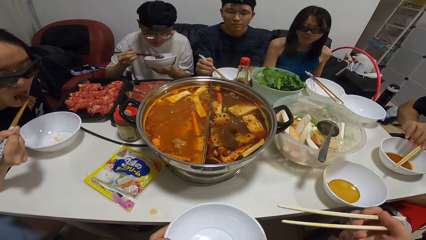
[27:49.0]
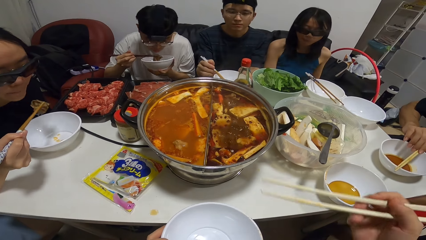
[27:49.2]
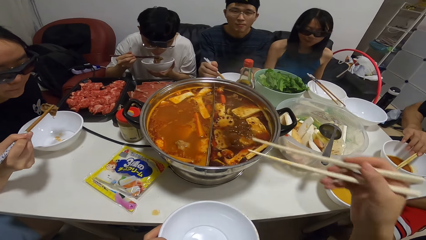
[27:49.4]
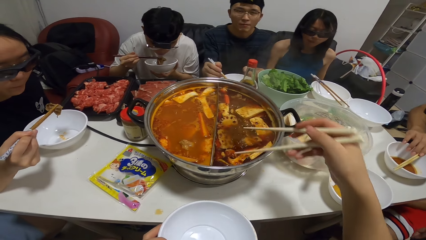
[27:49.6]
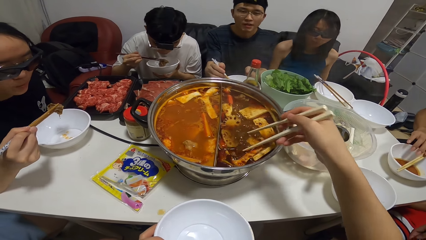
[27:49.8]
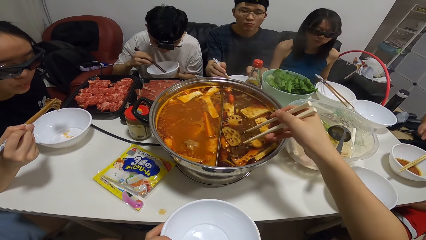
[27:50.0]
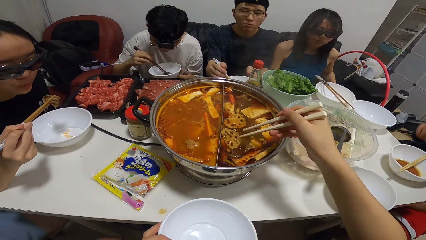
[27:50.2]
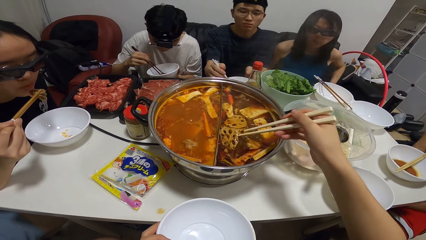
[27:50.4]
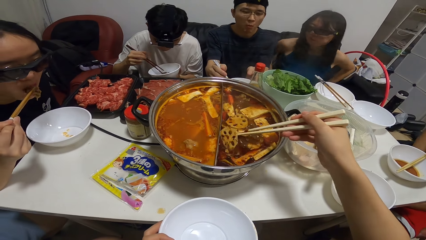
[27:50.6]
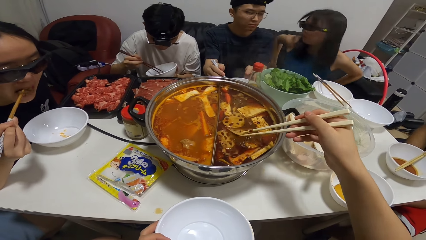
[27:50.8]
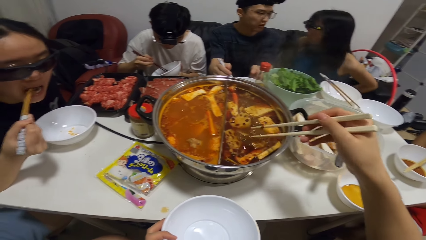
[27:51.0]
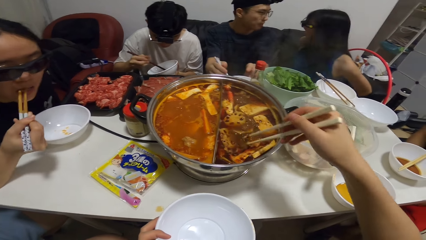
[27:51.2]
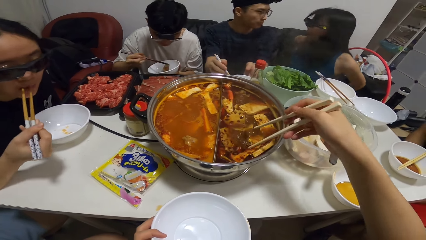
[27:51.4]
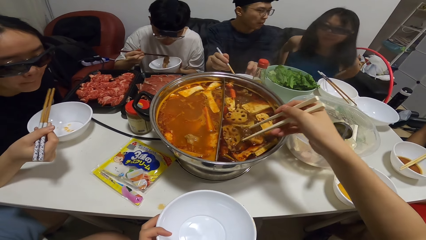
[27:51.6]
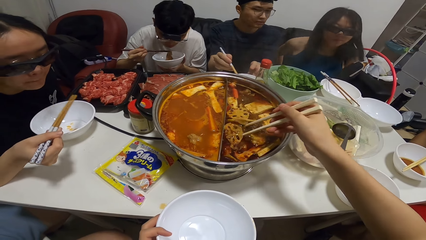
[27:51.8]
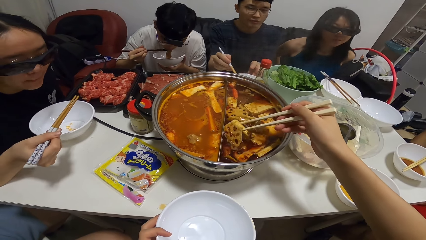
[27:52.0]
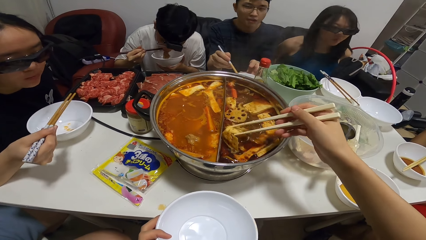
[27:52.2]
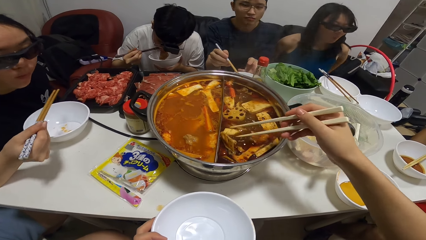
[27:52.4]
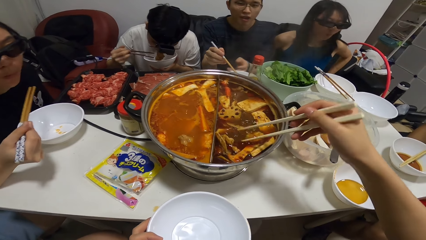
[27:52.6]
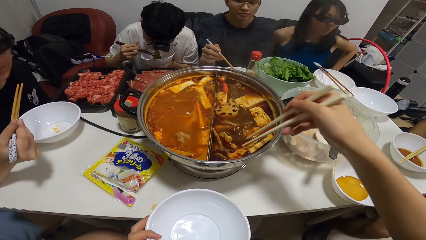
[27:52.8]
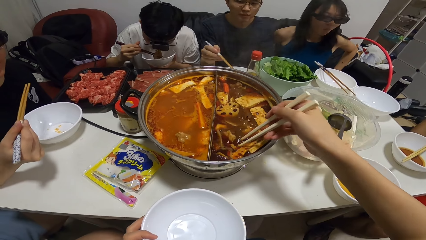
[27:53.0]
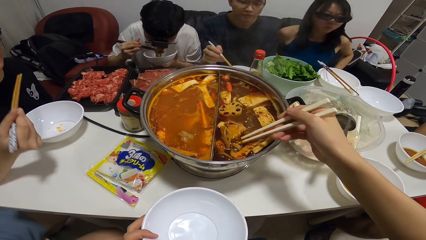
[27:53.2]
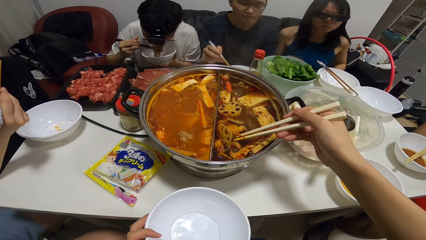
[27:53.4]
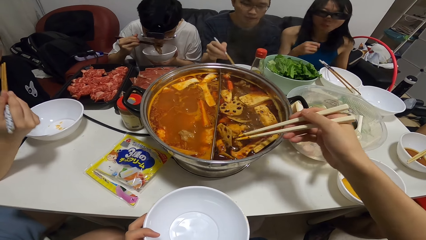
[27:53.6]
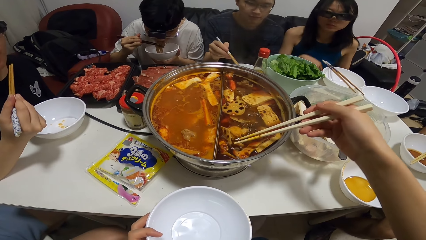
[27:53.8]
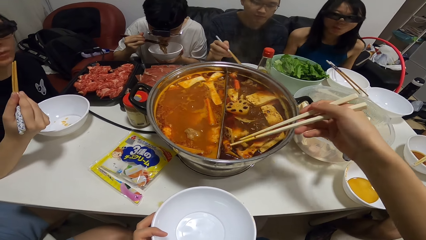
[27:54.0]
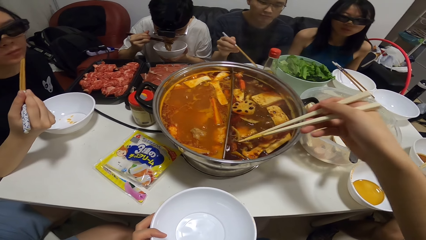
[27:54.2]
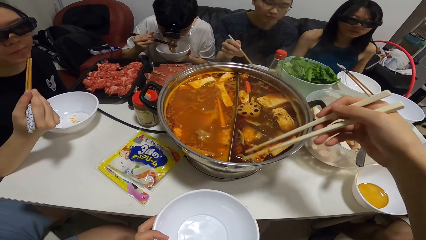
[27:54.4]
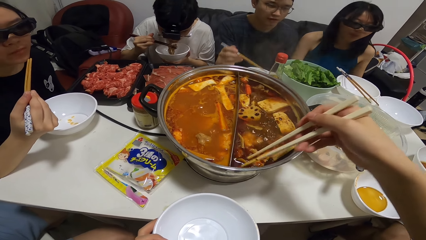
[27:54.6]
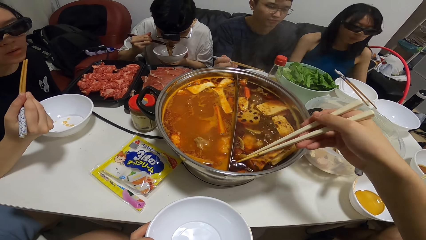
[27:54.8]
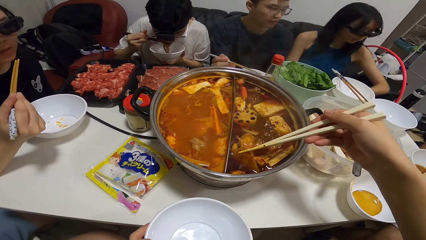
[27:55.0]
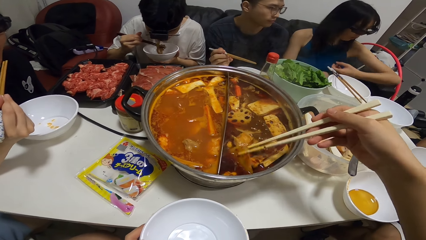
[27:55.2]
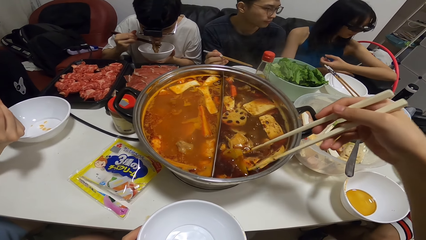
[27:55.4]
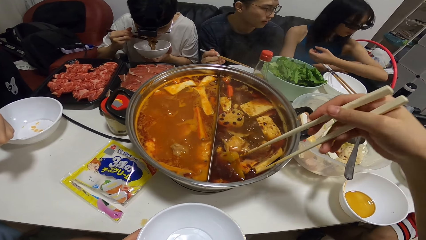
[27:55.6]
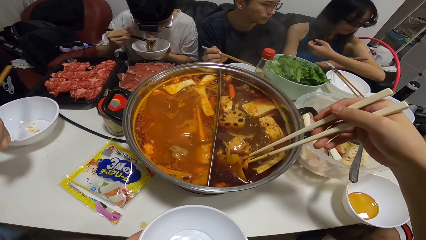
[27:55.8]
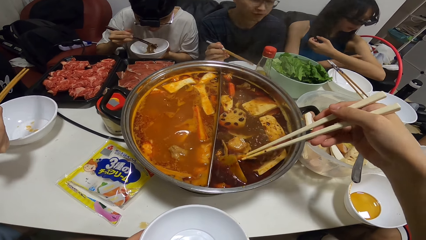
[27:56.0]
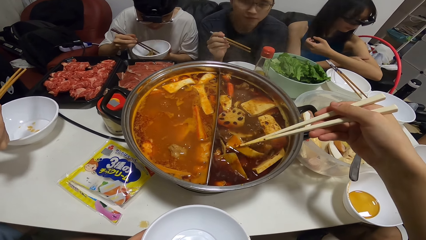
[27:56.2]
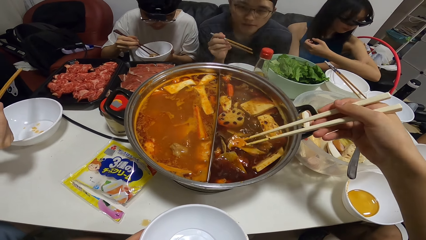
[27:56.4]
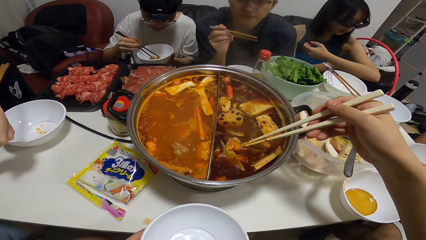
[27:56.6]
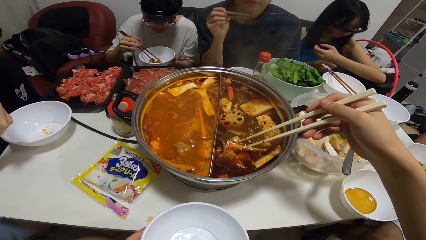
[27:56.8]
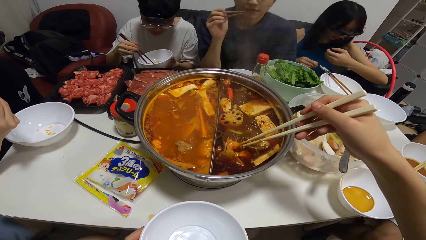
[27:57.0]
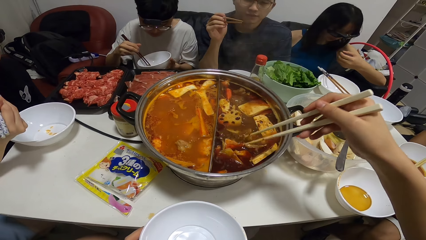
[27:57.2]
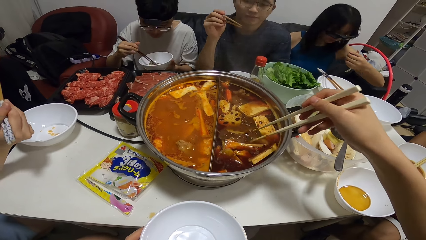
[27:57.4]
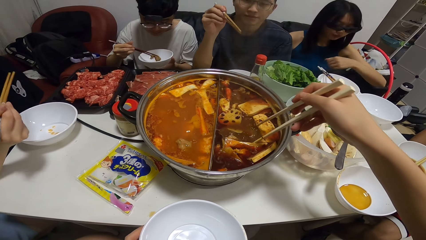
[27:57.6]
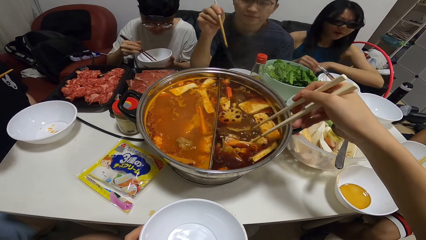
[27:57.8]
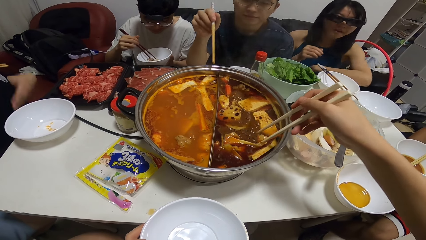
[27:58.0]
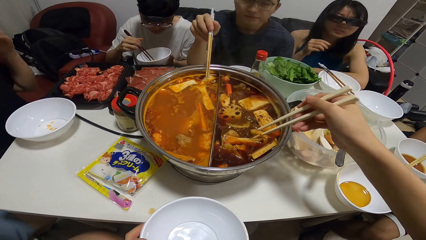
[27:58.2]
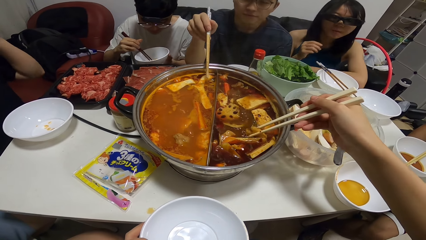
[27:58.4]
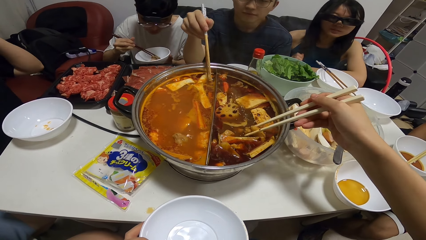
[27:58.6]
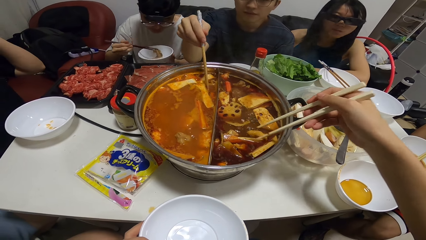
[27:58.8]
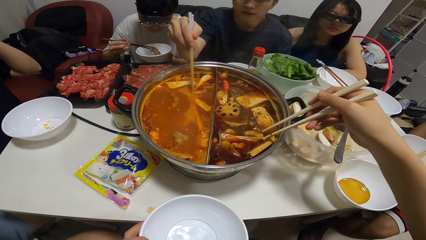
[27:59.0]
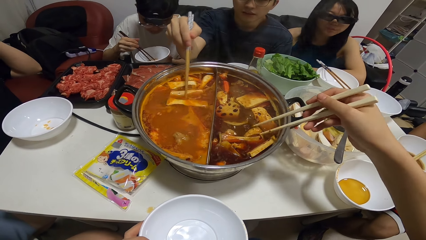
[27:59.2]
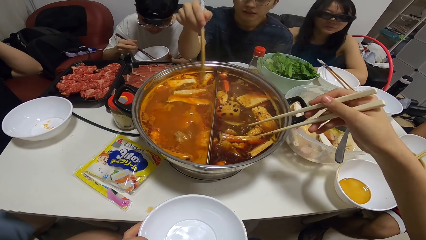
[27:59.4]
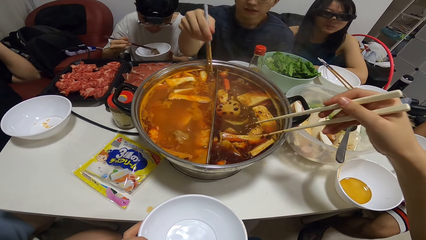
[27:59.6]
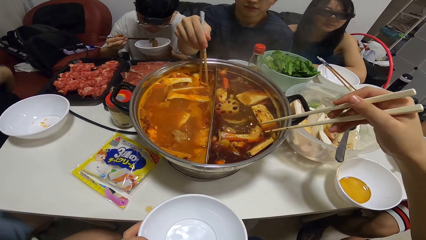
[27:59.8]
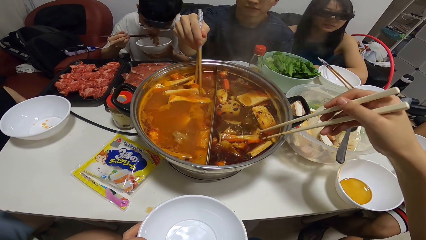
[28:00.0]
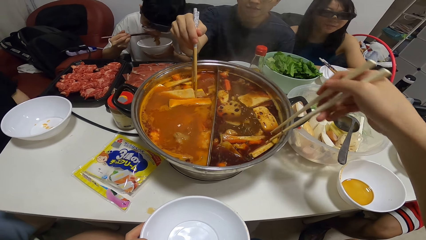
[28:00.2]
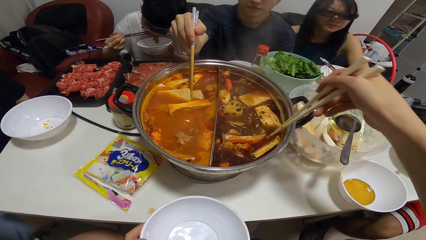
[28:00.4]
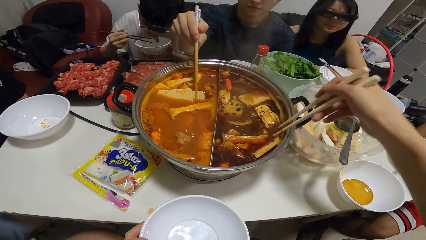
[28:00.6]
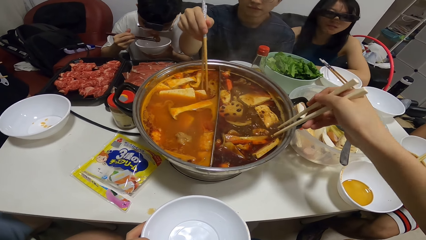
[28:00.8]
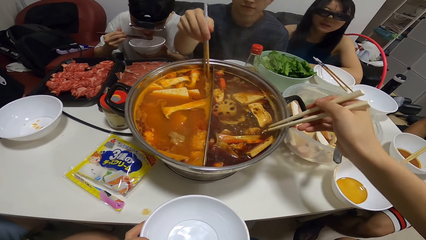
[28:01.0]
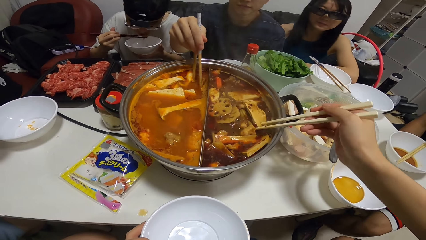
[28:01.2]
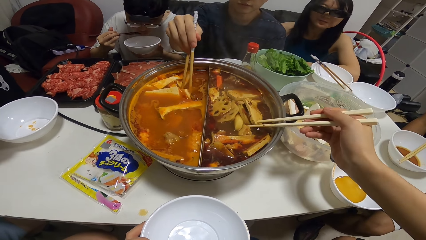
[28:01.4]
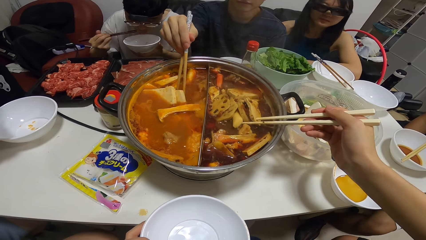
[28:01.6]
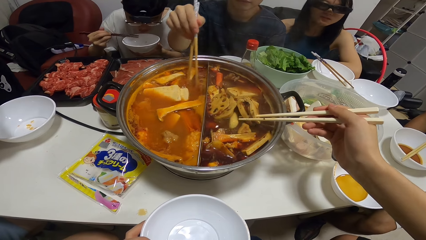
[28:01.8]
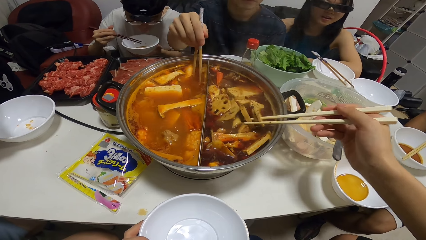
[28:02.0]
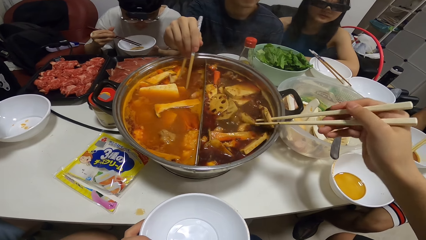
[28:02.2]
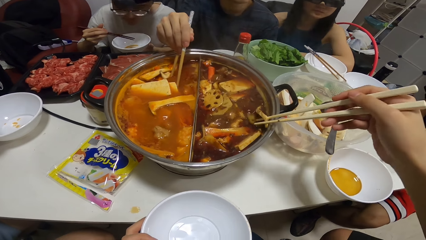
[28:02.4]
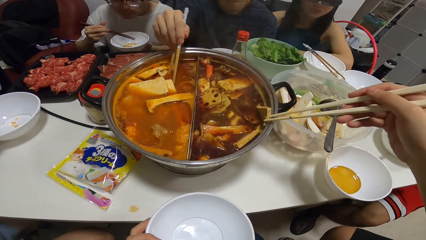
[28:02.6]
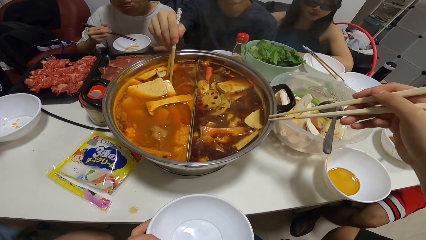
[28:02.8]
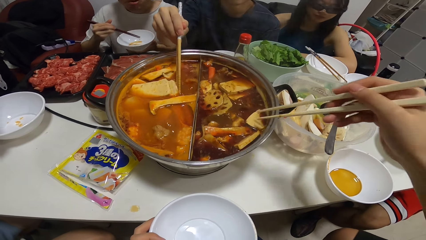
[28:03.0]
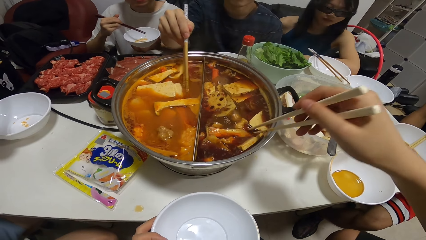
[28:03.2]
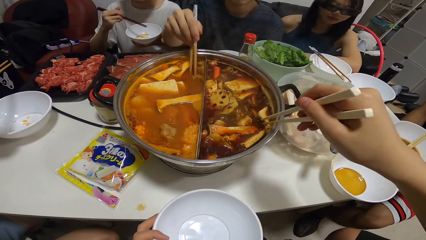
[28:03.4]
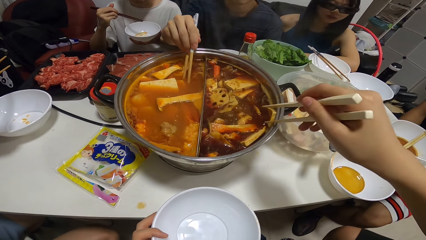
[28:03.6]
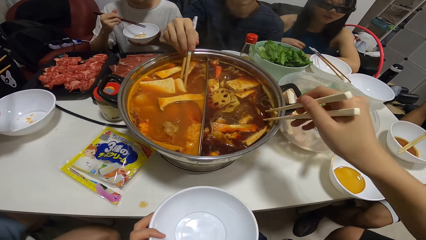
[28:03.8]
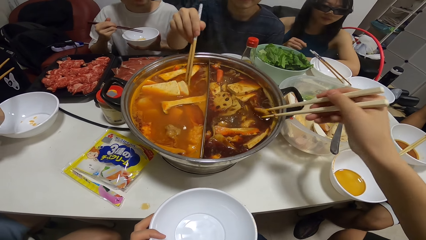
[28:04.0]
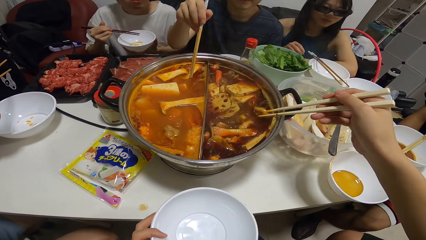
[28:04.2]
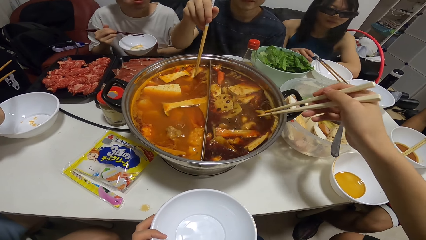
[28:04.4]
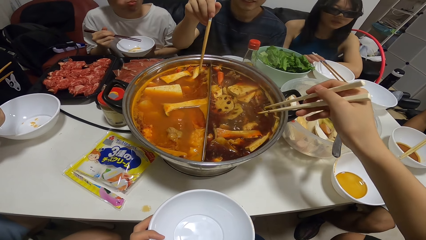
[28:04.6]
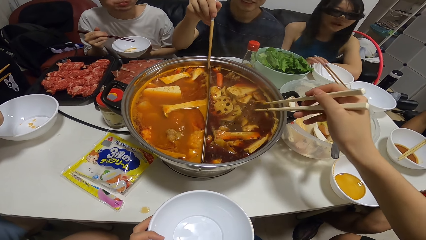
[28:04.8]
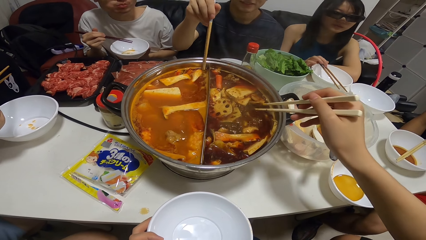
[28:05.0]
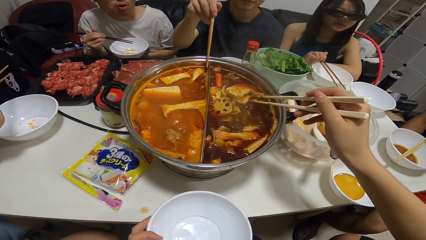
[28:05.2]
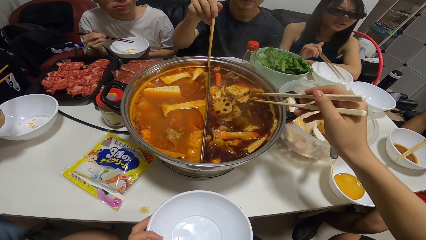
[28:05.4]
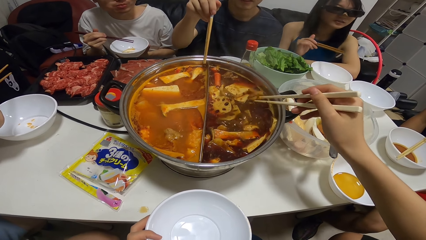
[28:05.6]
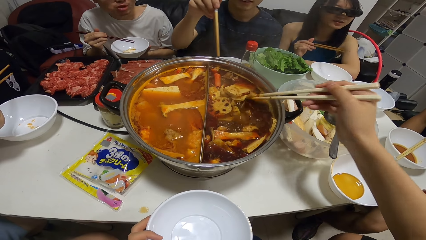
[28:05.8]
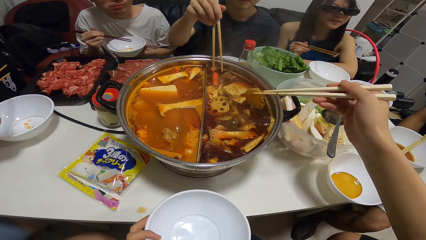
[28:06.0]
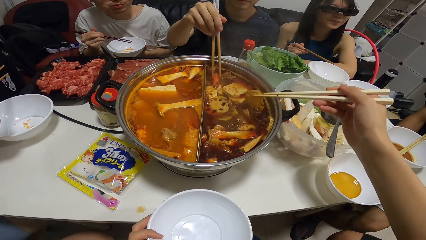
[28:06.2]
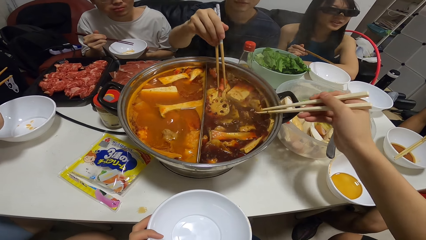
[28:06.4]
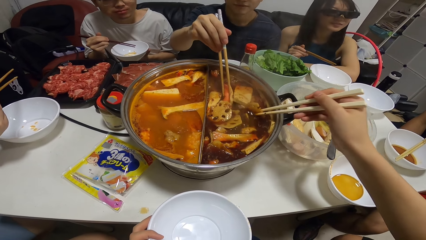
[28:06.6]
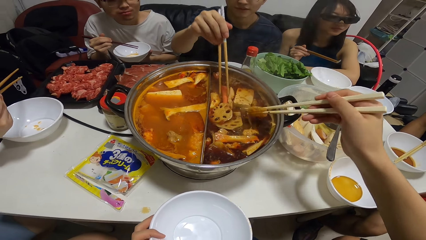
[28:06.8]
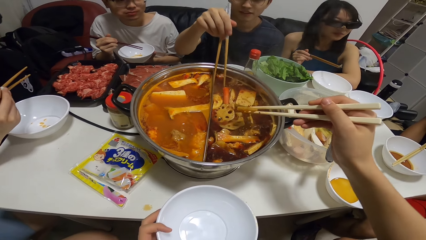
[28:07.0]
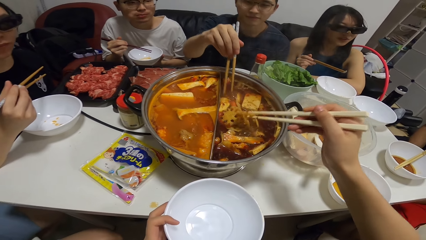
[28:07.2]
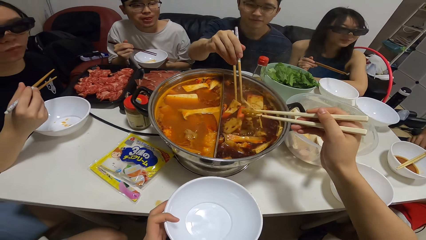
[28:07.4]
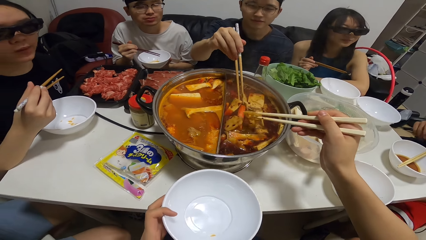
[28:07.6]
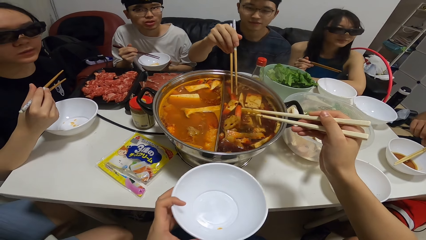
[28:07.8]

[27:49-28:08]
The camera wearer holds the chopsticks. A man drops the chopsticks on the bowl with his right hand. Another man eats the food in the bowl with the chopsticks in his right hand. Another man drops the bowl on the table with his left hand. The camera wearer scoops the meat with the chopsticks. Another man shakes the chopstick, holds the chopstick and mixes the food with the chopstick. A woman picks up the chopsticks on the bowl with her right hand. The camera wearer picks food from the pot with the chopsticks in her right hand.
